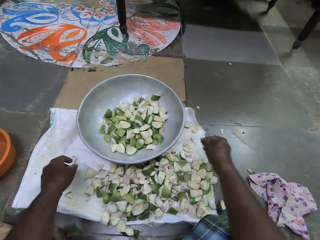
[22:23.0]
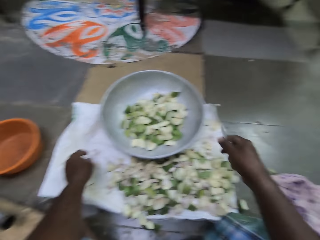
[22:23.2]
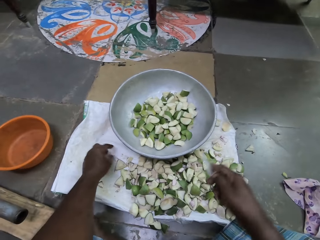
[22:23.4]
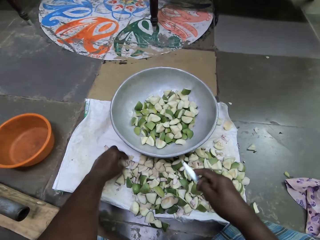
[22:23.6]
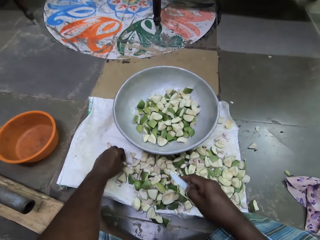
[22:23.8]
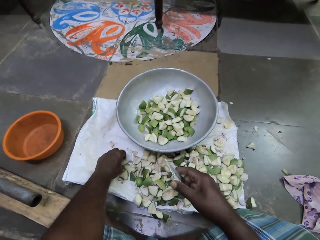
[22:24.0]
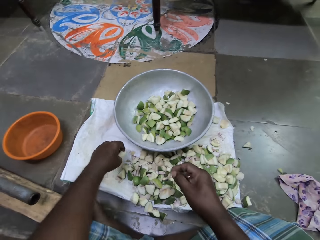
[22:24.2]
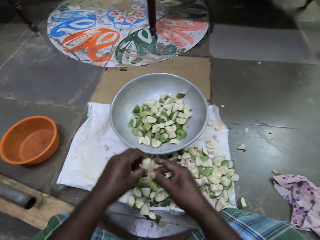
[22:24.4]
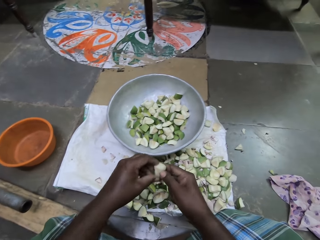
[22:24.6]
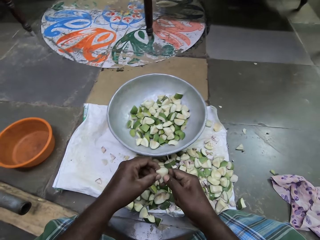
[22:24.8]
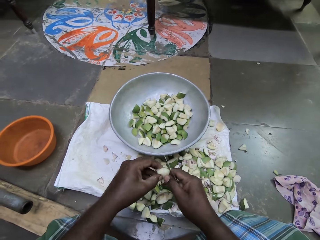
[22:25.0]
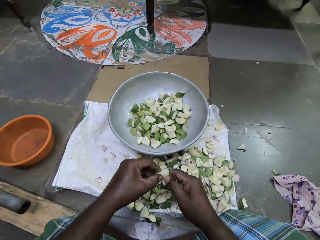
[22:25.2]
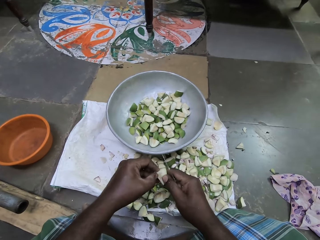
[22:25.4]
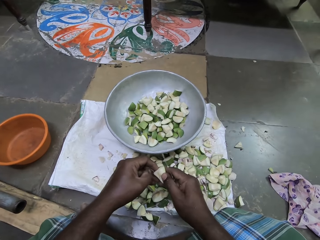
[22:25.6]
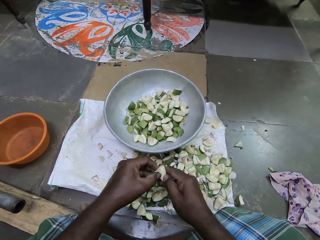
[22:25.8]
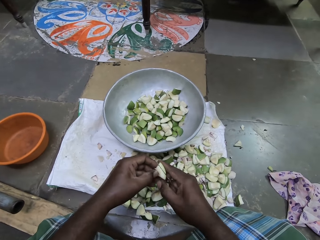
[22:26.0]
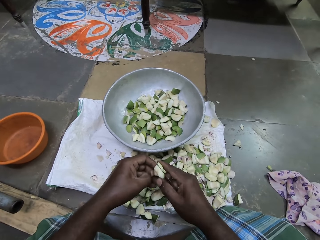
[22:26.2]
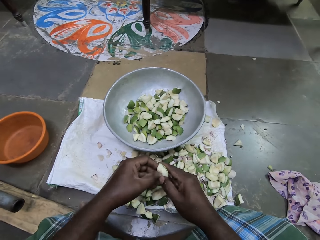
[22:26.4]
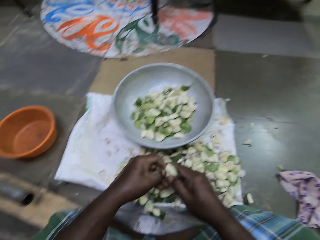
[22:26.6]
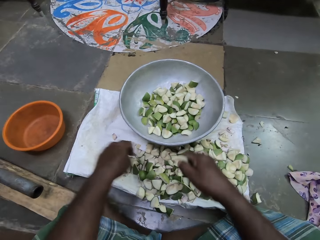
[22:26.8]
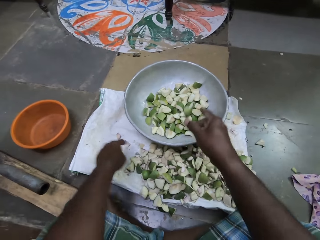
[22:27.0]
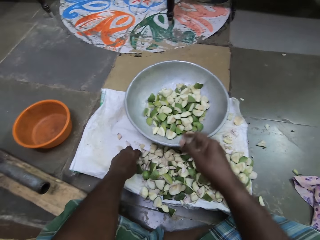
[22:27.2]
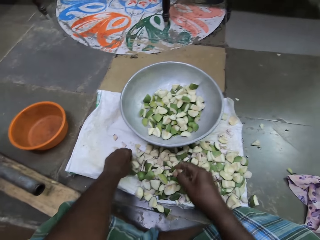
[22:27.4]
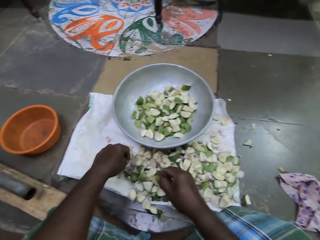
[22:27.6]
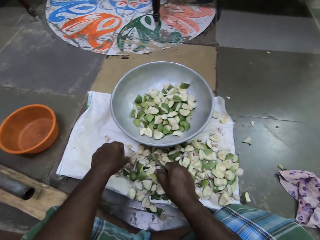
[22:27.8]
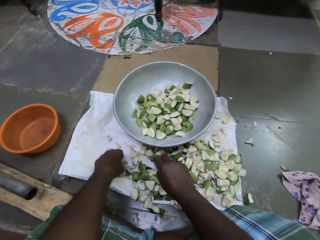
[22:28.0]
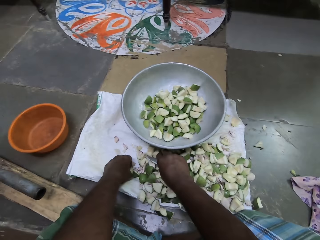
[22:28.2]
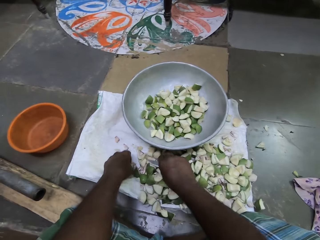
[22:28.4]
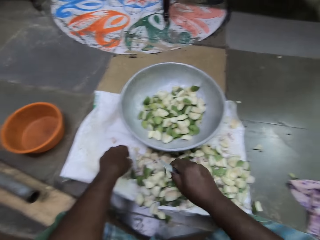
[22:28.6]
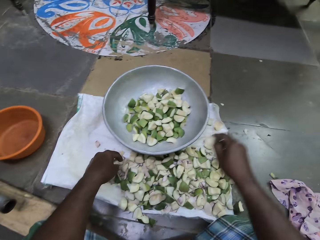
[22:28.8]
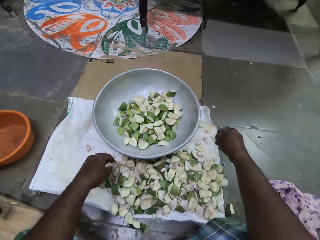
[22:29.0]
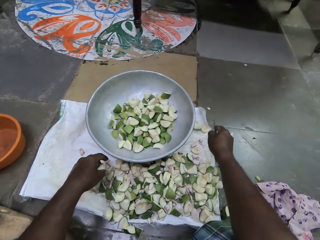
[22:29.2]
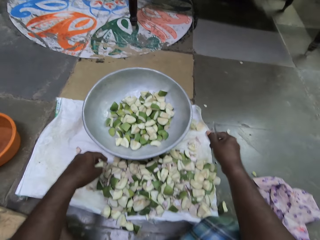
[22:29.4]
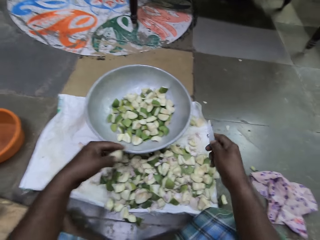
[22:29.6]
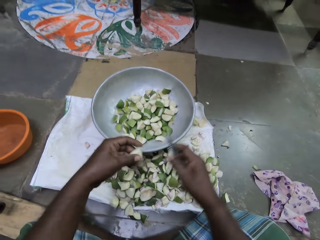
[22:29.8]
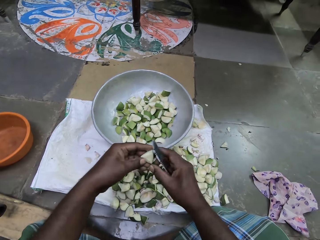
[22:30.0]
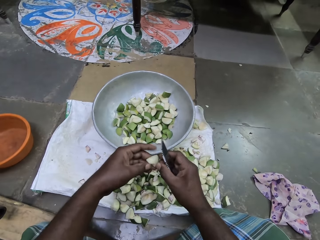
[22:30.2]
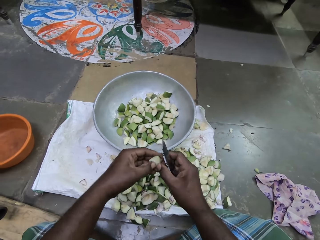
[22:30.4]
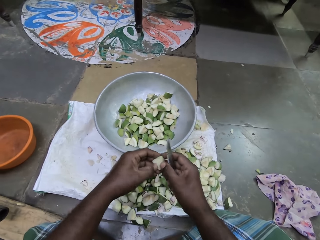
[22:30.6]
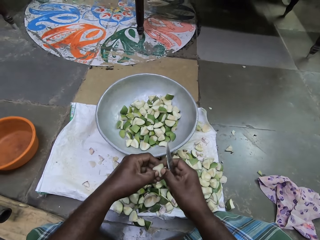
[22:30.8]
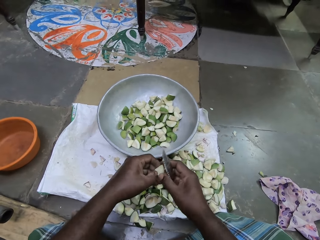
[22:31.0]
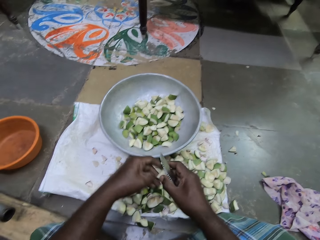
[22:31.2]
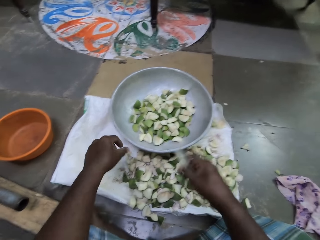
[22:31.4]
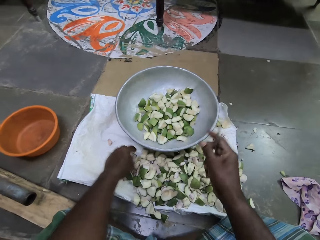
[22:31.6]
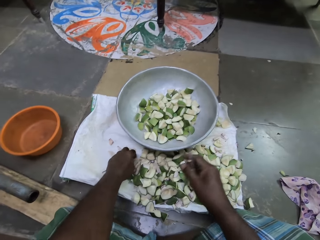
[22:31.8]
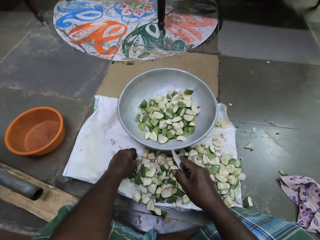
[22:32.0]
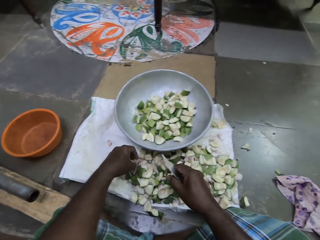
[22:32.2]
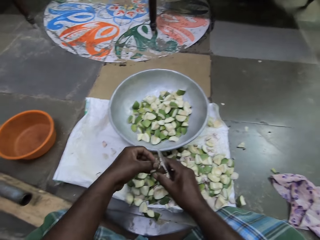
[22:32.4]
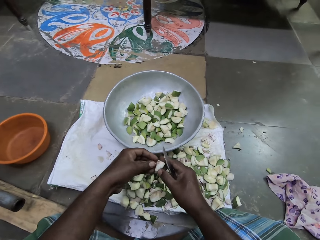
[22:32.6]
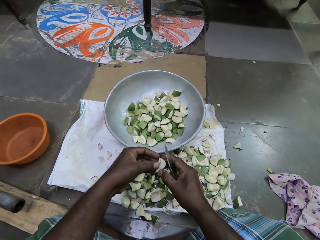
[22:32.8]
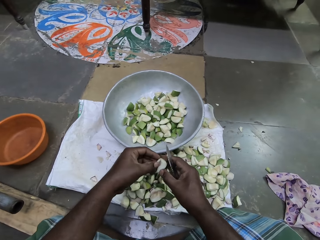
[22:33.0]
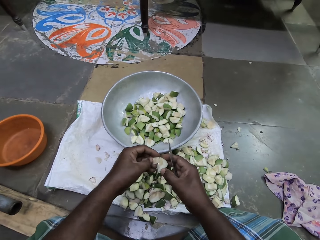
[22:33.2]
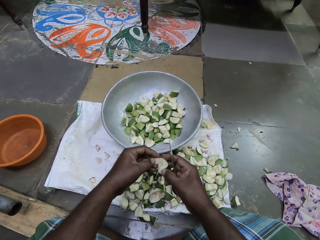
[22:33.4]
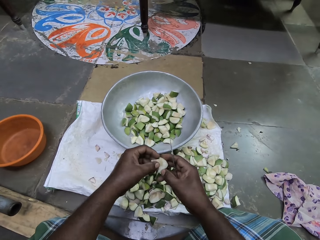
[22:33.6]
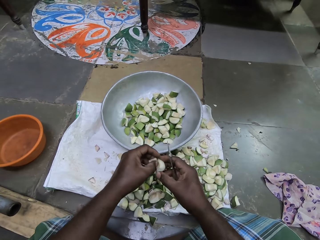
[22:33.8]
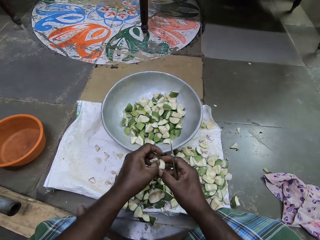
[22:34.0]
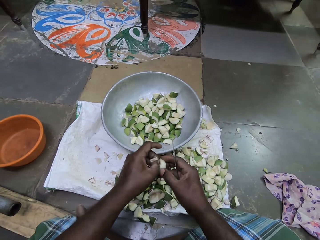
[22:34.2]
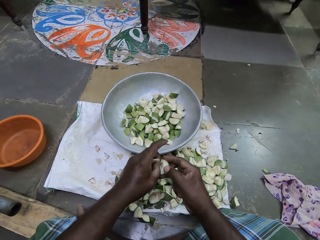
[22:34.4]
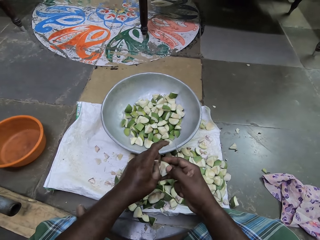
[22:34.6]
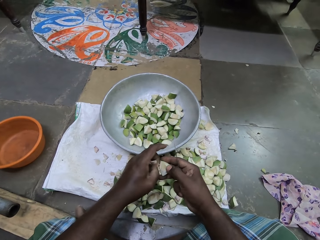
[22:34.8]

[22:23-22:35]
The camera wearer drops the piece of mango on the sack bag with her right hand. She picks a piece of mango from the sack bag with her left hand. She holds the piece of mango with her hands. She scrapes the piece of mango with her left hand. She removes the seed coat. She drops the piece of mango into the bowl with her right hand. She fumbles a piece of mango on the sack bag with her left hand. She picks a mango piece. She moves the piece of mango on the sack bag with her right hand. She picks a piece of mango from the sack bag with her left hand. She throws the mango piece on the sack. She holds the piece of mango with her hands. She drops the piece of mango into the bowl with her right hand. She picks a piece of mango from the sack bag with her left hand. She holds the piece of mango with her hands. She cuts out a piece of mango from the piece of mango with her left hand. She removes the seed coat.

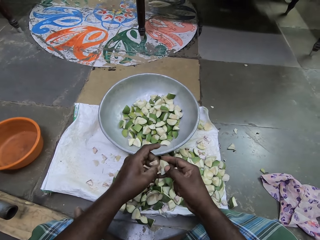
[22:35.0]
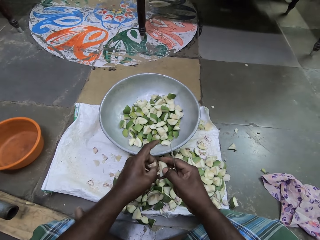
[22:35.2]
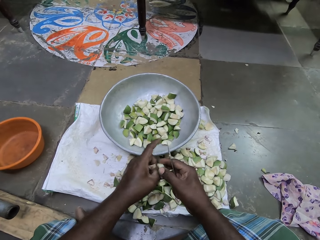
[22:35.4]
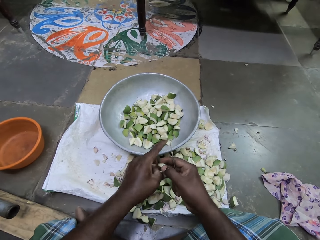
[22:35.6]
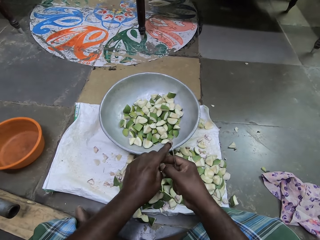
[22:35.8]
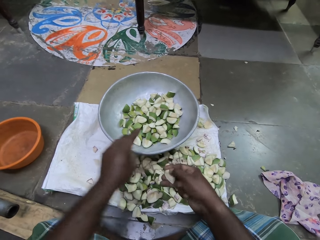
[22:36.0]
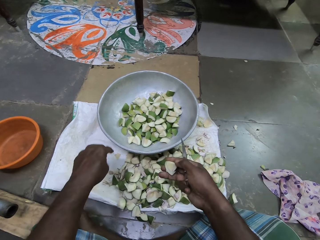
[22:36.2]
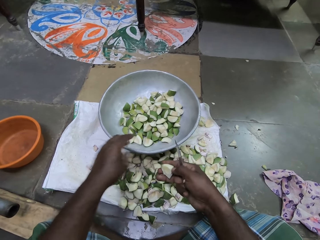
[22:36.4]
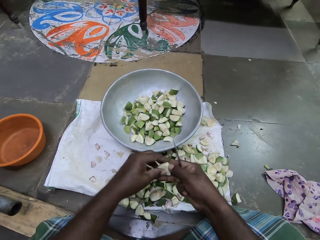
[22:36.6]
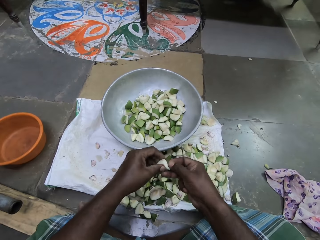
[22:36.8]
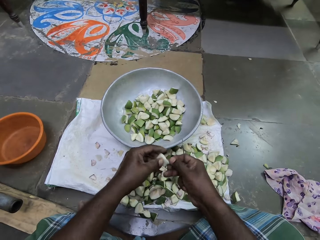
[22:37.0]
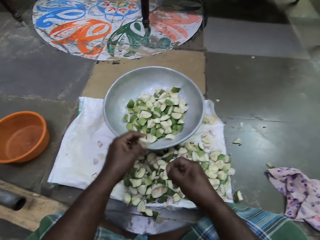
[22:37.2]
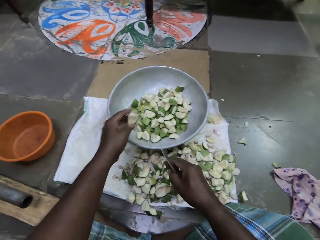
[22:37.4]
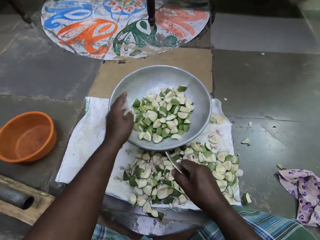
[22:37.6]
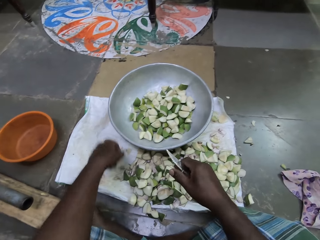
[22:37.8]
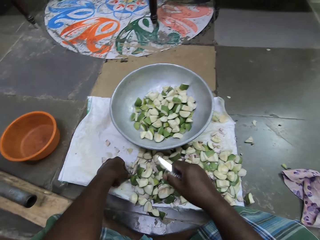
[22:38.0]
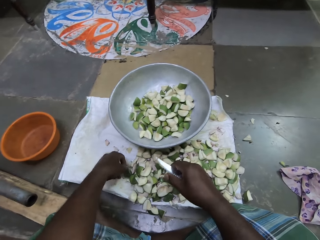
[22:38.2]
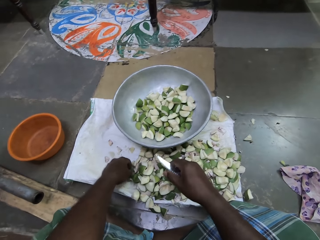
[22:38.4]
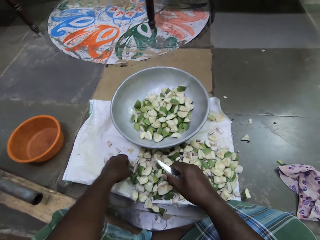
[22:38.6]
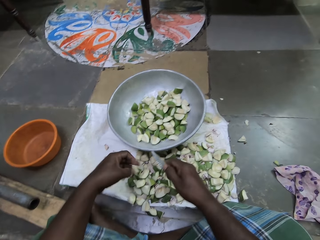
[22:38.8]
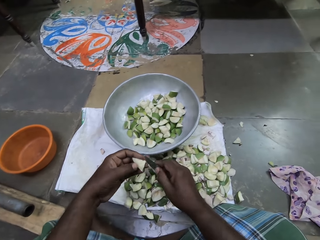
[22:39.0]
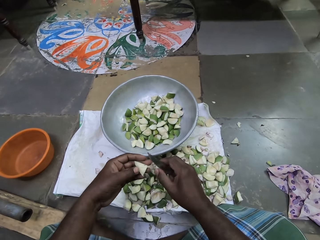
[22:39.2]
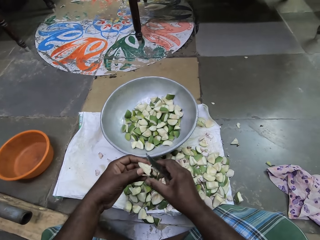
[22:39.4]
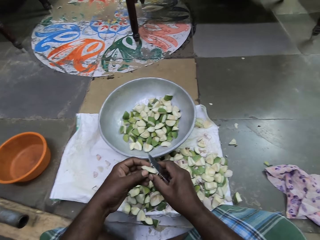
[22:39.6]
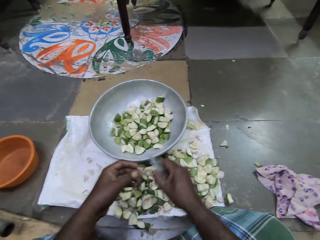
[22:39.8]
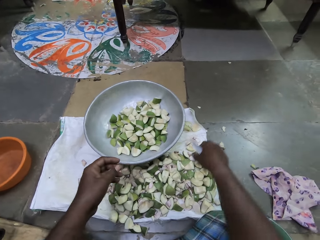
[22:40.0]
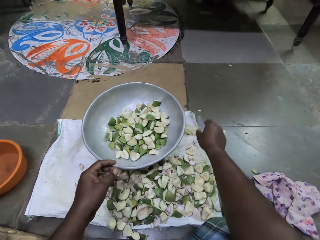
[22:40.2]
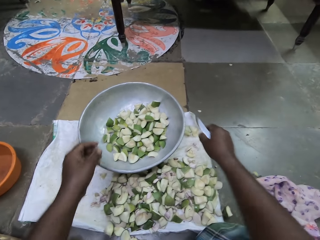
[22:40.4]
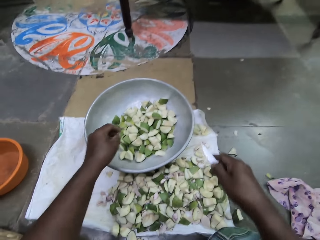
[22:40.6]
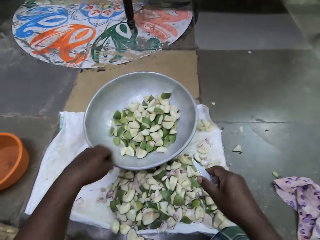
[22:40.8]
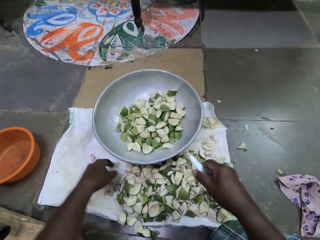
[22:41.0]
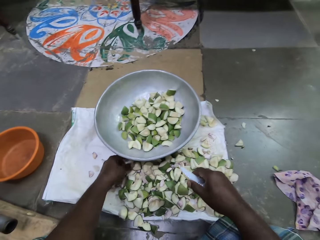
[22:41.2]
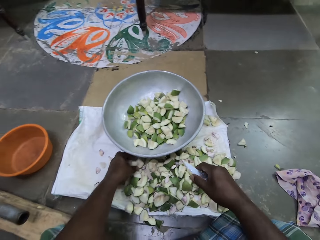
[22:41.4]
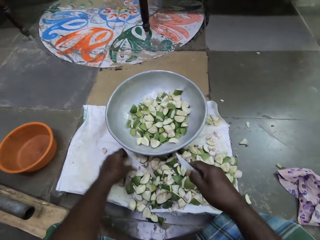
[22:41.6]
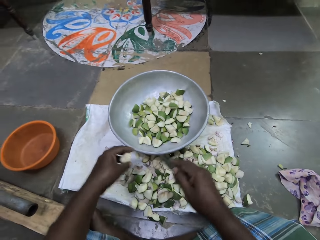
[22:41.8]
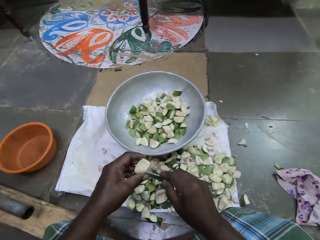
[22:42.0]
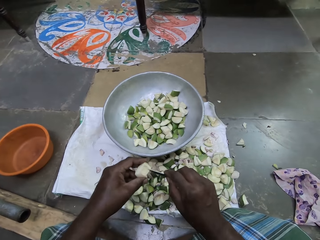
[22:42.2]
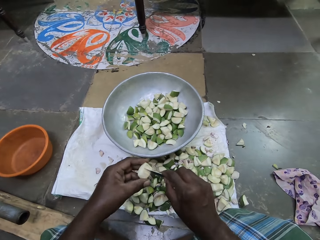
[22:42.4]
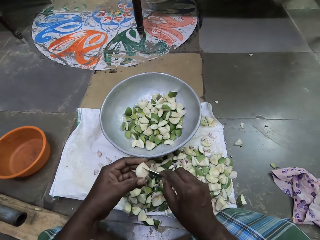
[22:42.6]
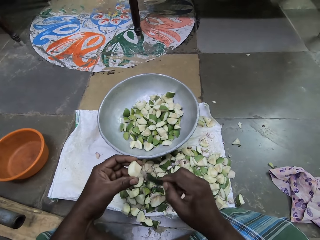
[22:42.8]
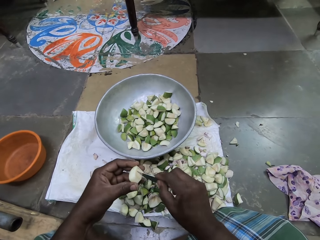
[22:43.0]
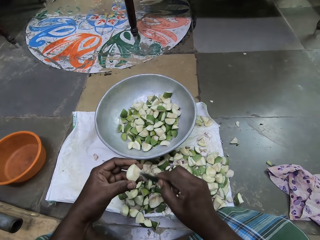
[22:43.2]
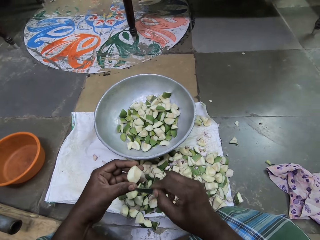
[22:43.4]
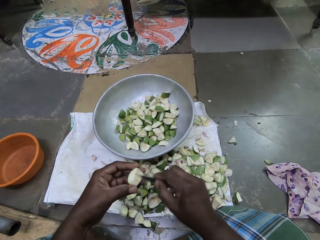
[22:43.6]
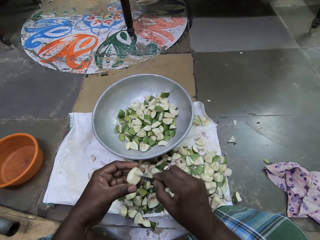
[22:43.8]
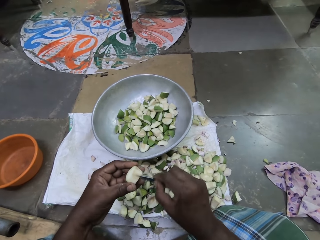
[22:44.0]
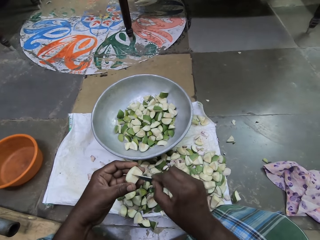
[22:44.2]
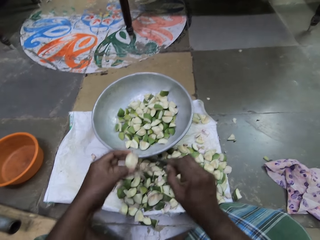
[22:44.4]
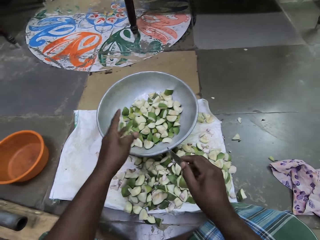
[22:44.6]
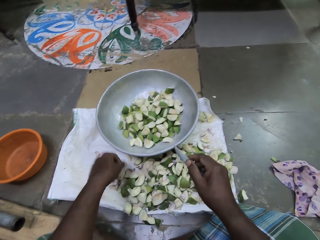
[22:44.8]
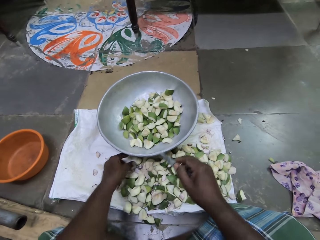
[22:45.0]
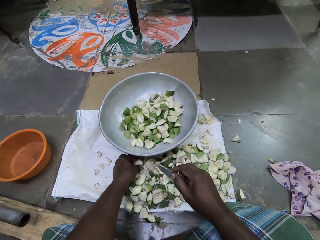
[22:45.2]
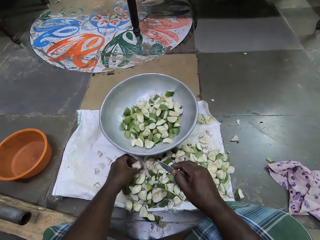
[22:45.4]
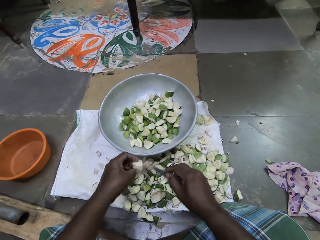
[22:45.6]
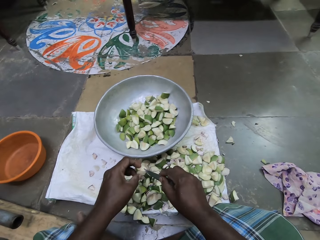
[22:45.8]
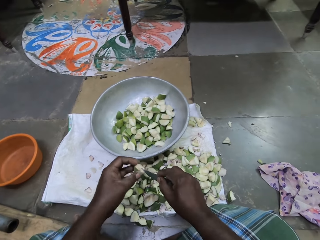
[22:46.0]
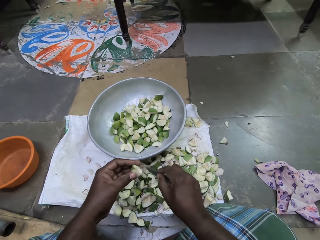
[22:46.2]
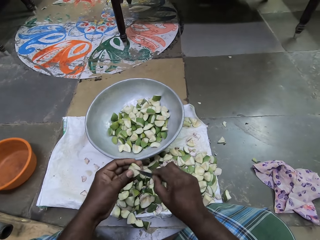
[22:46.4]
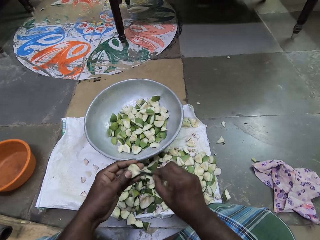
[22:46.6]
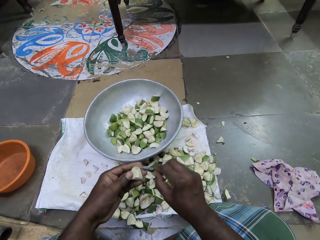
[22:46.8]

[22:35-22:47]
The camera wearer drops the piece of mango on the sack bag with her left hand. She drops the piece of mango into the bowl with her left hand. She picks a piece of mango from the sack bag with her left hand. She passes the piece of mango from her left hand to her right hand. She drops the piece of mango on the sack bag with her right hand. She picks a piece of mango from the sack bag with her left hand. She scrapes the piece of mango with the knife in her right hand. She removes the seed coat. She drops the piece of mango into the bowl with her left hand. She picks a piece of mango from the sack bag with her left hand. She picks an apple slice or piece of fruit from the cloth on the floor with her left hand. She cleans the apple slice in her left hand with the knife in her right hand. She scratches the piece of fruit.
